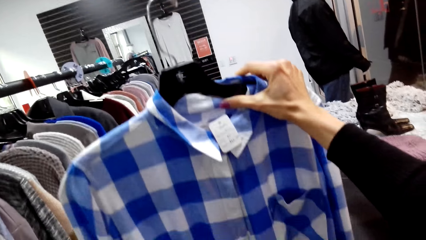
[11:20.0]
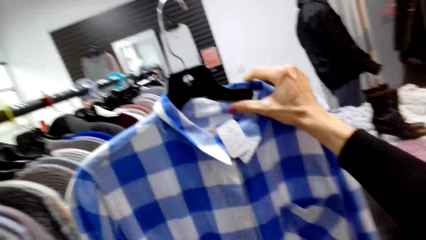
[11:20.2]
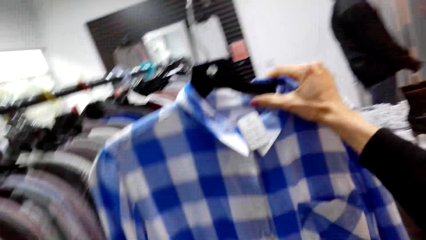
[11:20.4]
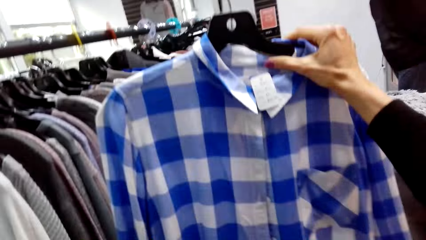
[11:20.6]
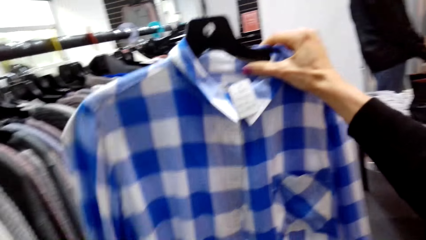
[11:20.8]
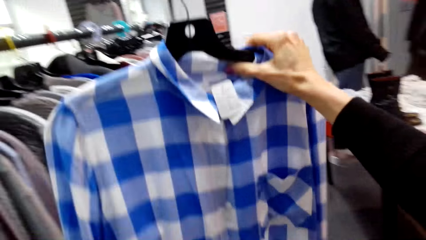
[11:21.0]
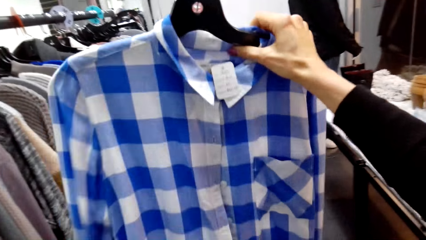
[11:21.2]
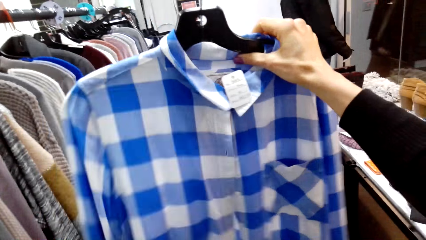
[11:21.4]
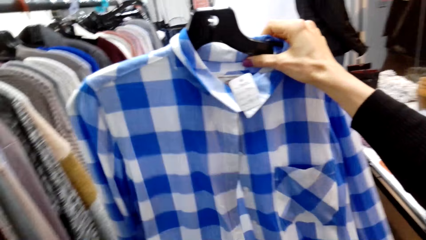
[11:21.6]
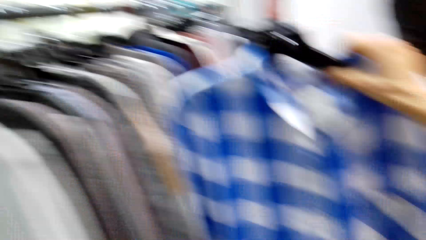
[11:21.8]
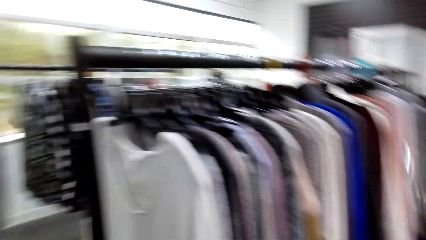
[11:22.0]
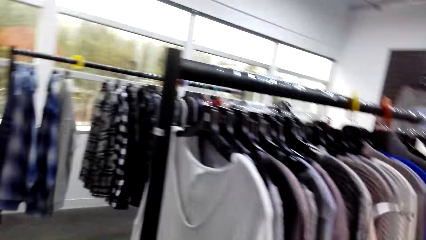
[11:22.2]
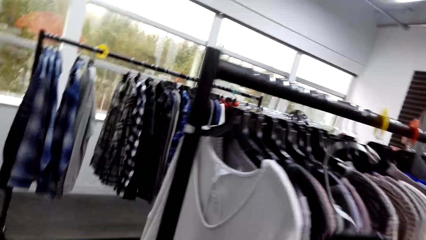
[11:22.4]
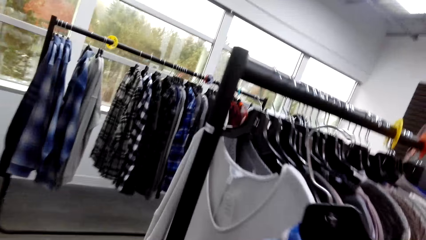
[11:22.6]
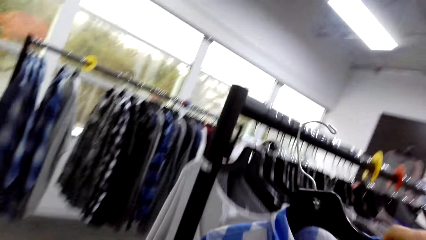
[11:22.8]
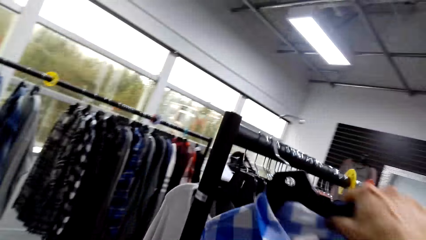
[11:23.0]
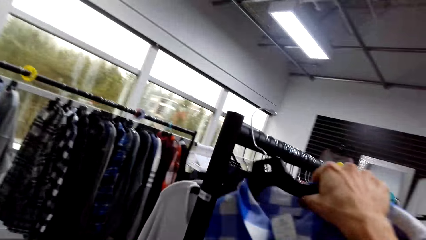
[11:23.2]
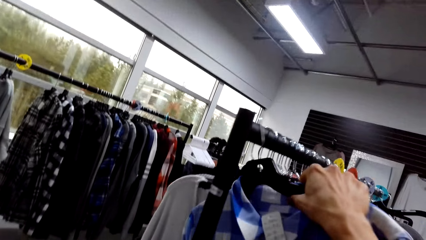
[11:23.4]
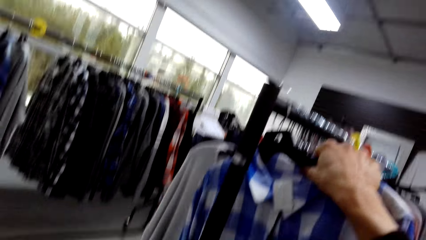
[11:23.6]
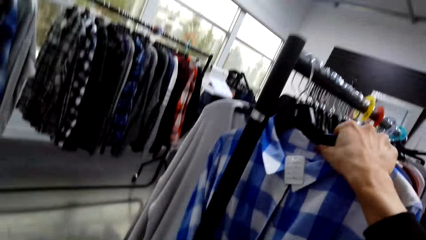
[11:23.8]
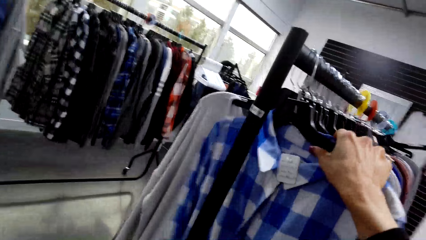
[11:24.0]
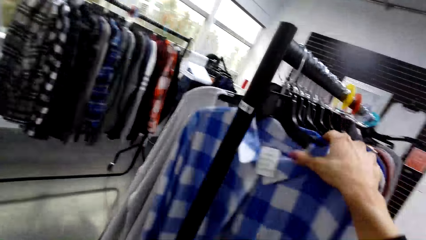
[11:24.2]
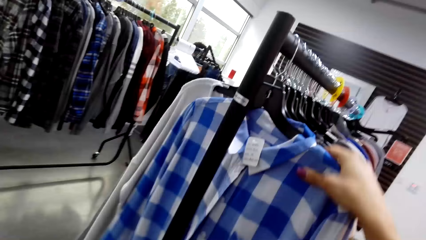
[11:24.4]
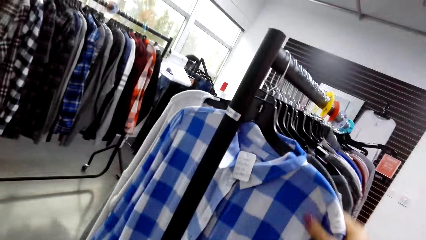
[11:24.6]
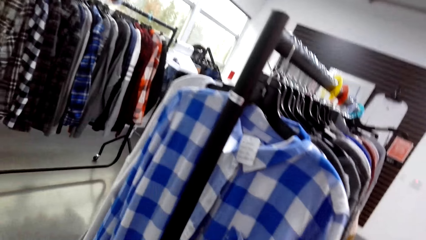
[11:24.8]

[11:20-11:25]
The camera wearer hangs the cloth on the clothes rack.

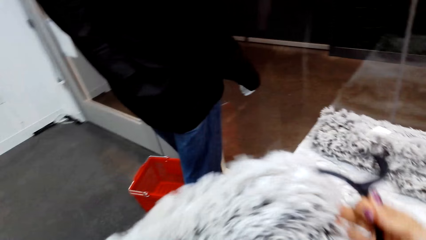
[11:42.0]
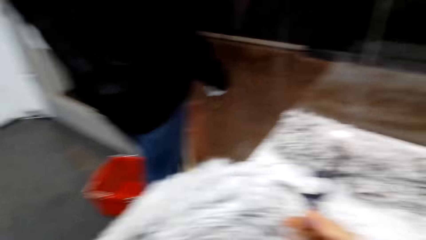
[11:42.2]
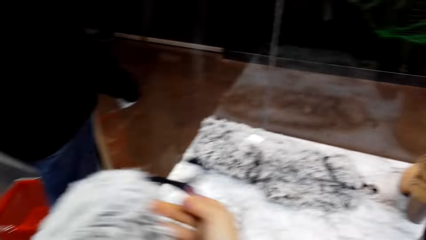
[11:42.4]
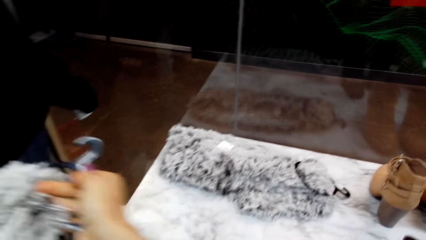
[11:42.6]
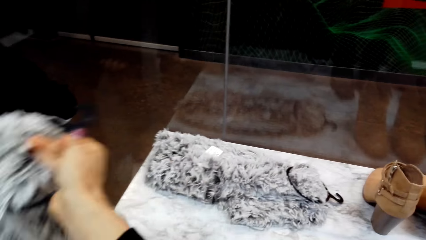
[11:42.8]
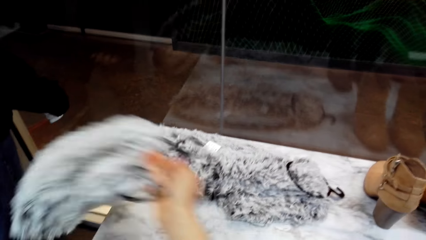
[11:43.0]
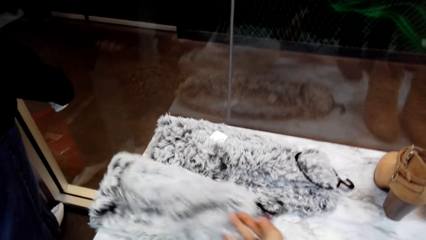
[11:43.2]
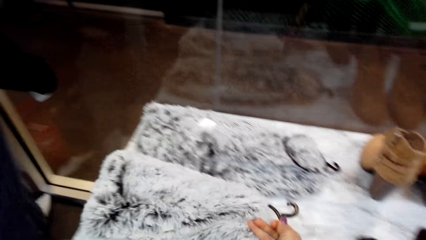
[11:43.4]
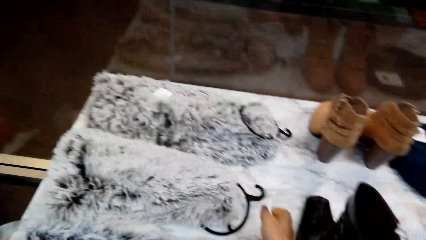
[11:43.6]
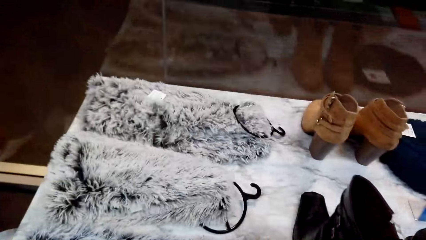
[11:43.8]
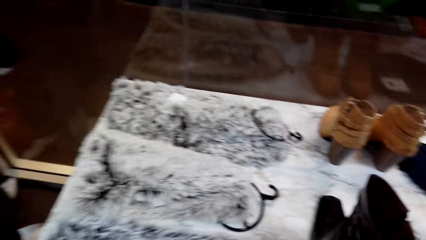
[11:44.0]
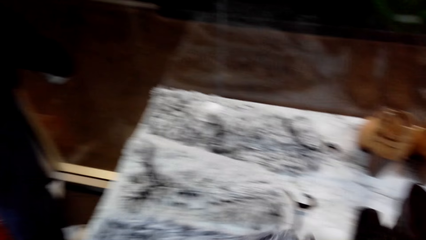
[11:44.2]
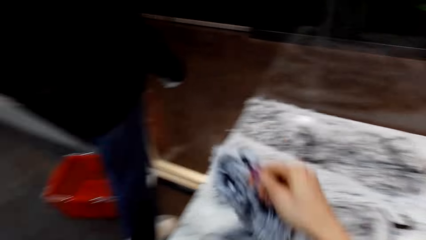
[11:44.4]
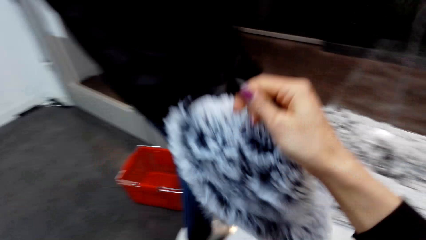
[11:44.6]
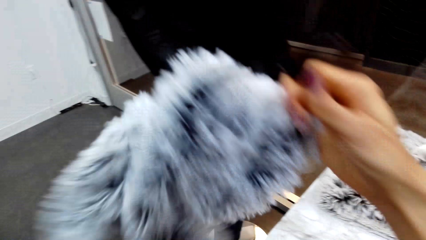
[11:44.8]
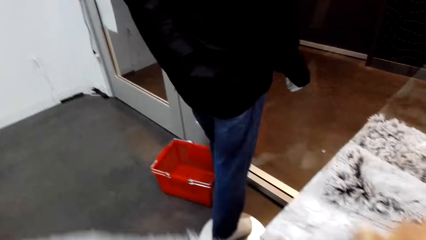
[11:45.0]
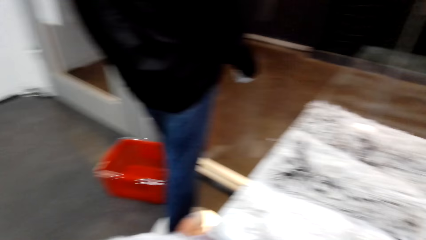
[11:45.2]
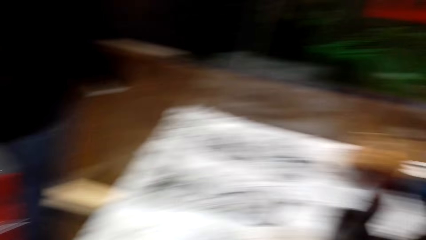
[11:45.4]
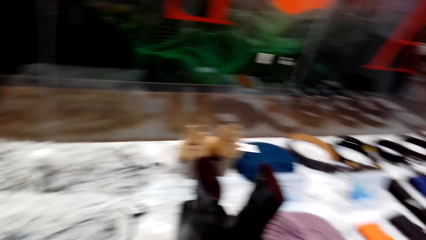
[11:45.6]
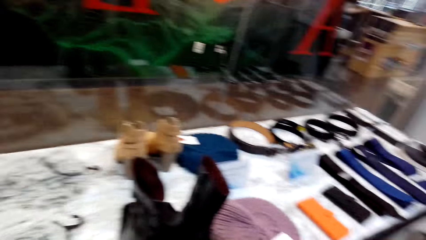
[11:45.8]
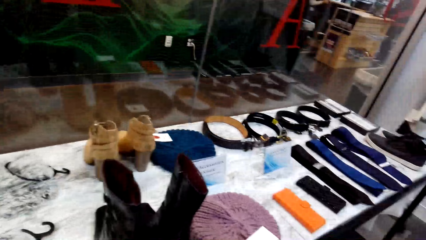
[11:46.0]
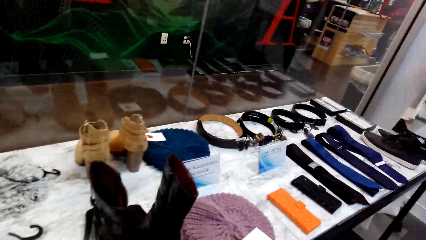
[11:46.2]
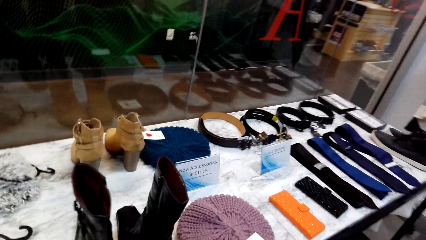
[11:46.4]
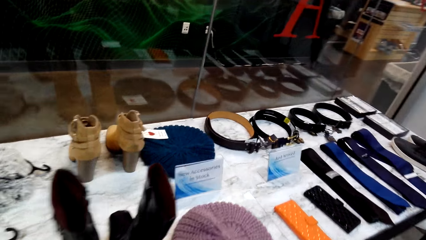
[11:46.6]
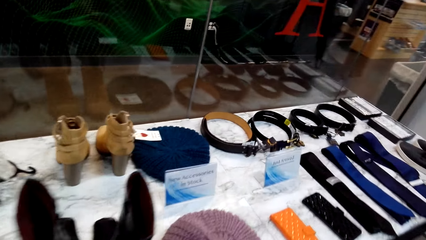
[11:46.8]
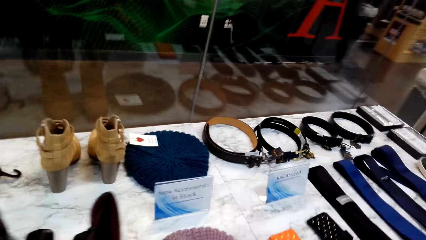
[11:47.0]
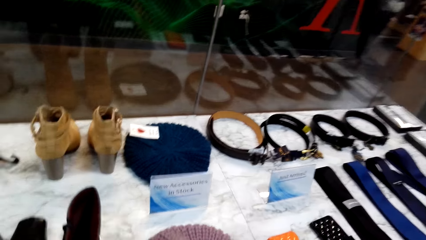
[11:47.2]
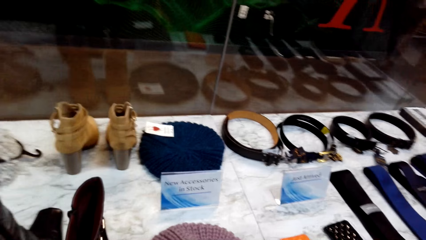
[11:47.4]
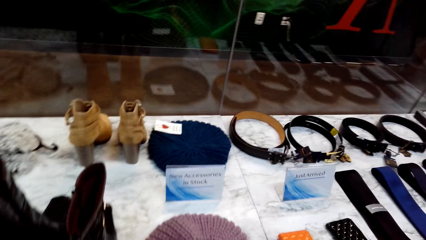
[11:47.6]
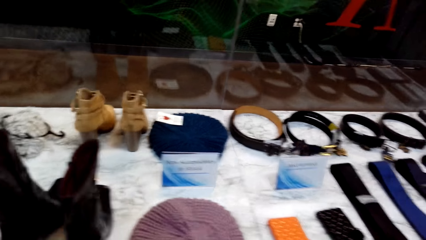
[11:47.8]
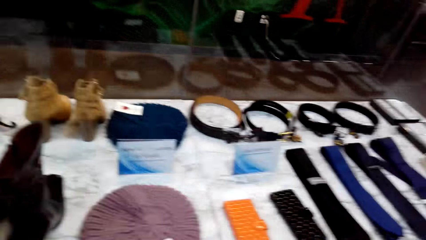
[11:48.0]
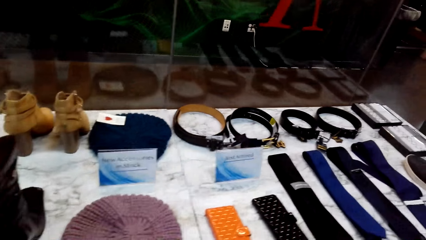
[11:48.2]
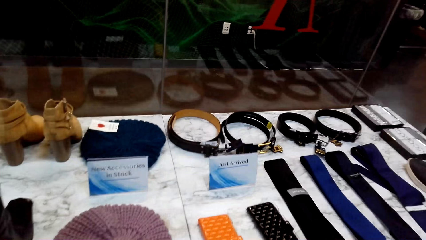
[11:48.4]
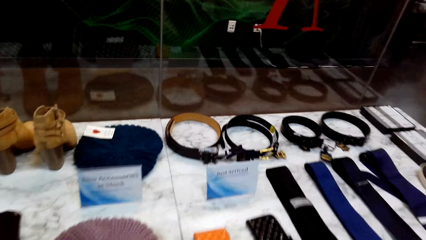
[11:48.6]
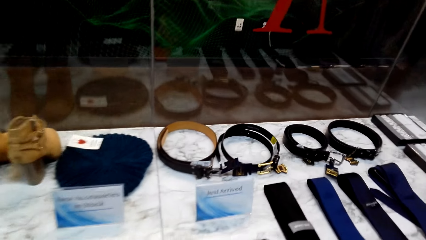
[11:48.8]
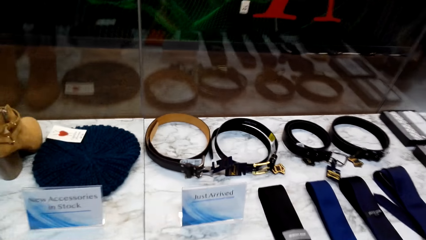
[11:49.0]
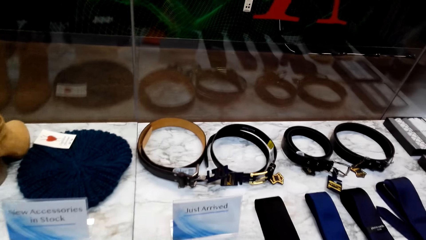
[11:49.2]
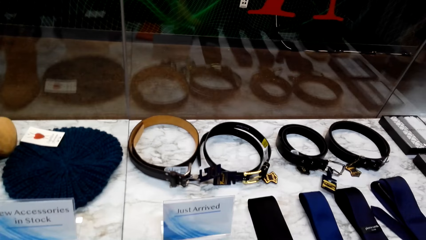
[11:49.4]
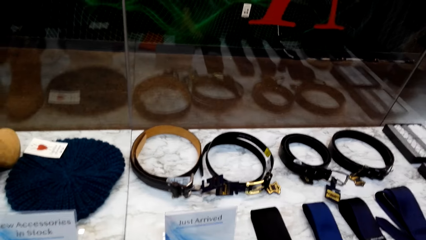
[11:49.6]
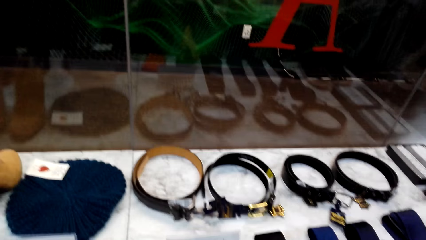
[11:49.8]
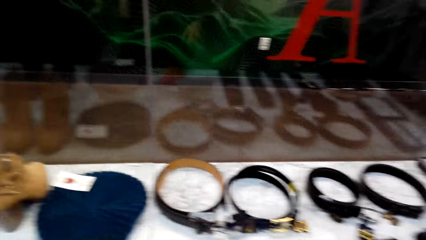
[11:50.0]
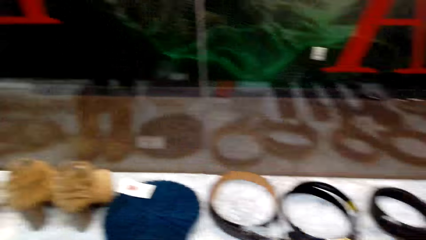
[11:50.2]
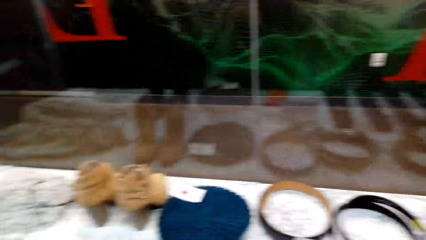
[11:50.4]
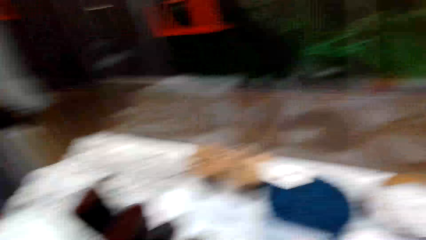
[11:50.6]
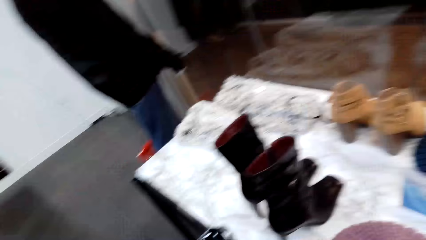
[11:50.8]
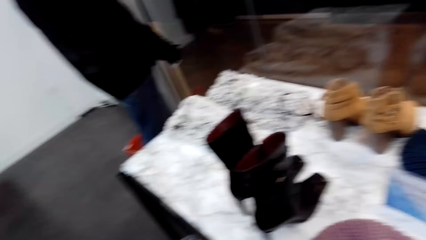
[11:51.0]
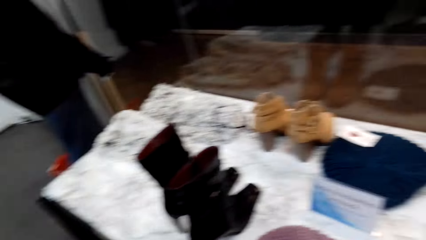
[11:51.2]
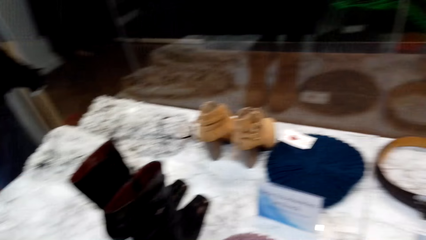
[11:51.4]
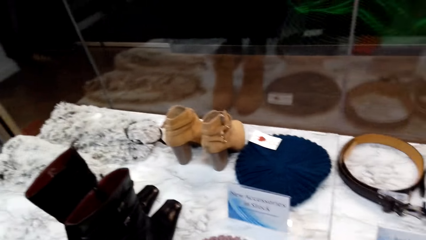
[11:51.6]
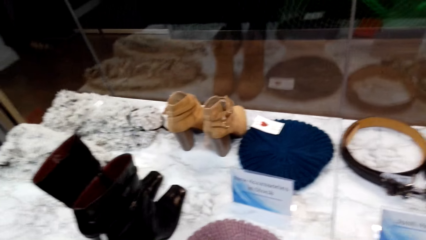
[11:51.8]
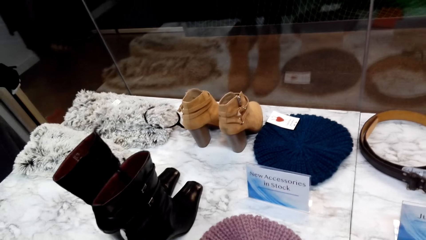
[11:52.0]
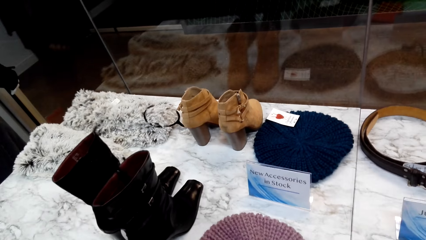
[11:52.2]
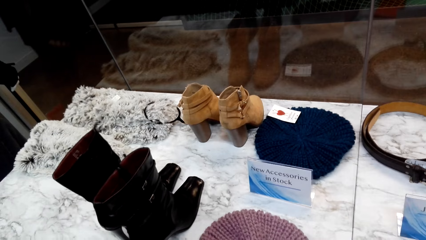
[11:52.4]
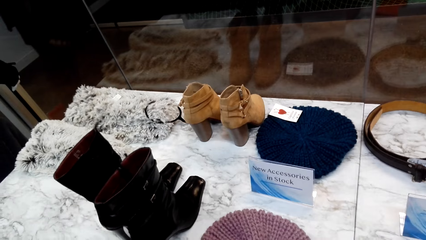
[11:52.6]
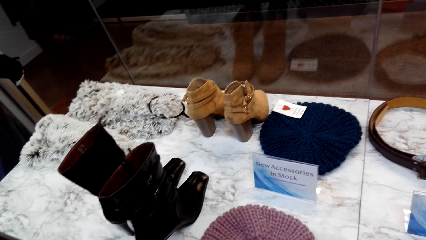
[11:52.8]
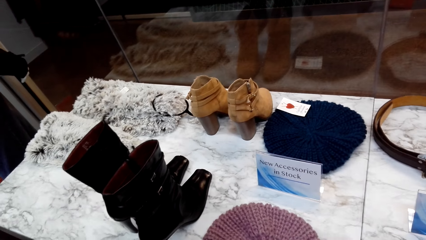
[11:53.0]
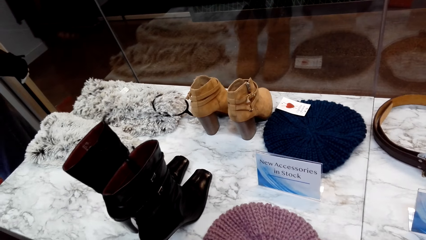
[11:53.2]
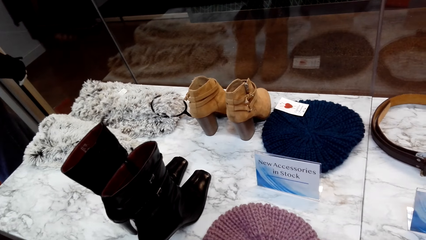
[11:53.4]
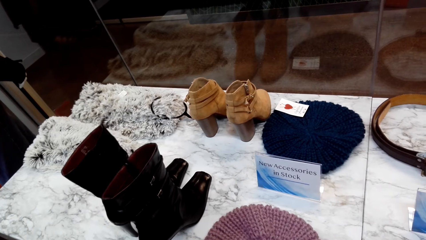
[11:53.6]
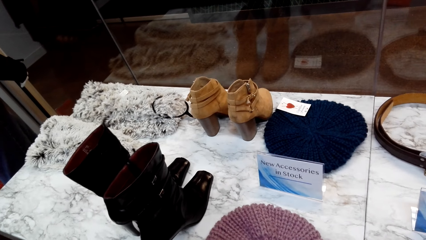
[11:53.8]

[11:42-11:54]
The camera wearer drops the scarf on the display table. They pick something from the display table. They walk in the supermarket.
